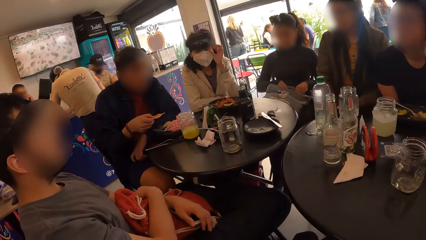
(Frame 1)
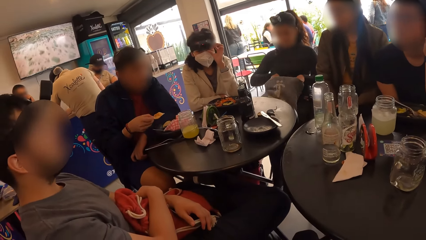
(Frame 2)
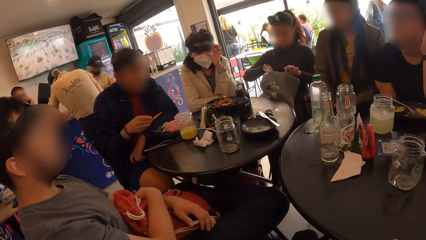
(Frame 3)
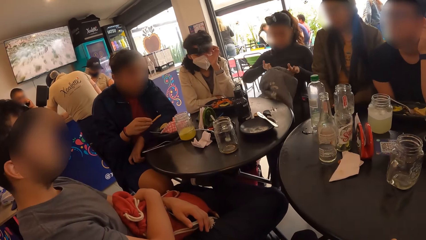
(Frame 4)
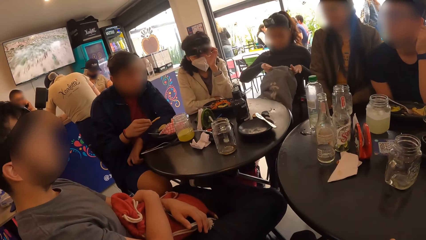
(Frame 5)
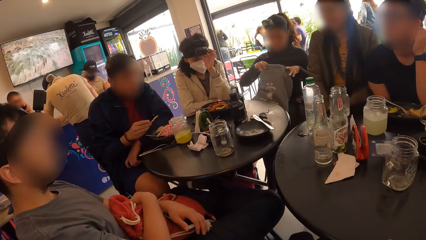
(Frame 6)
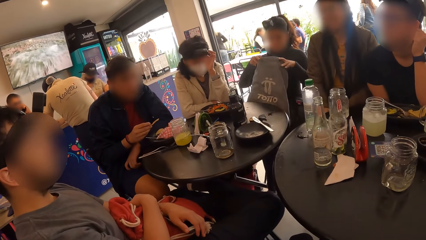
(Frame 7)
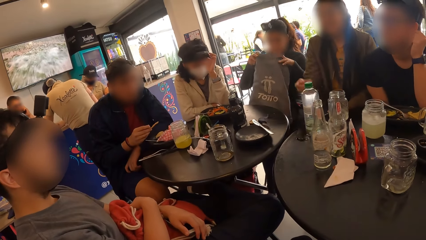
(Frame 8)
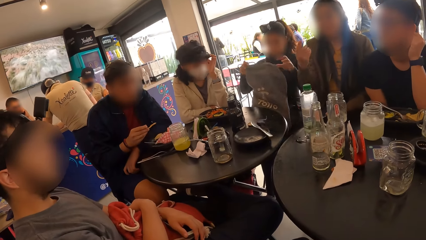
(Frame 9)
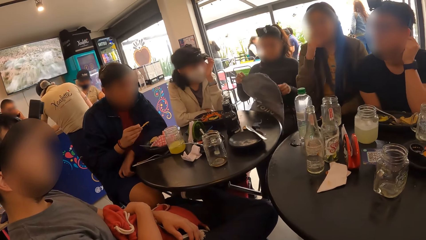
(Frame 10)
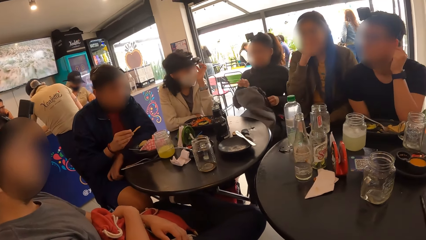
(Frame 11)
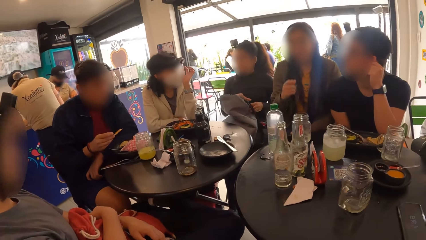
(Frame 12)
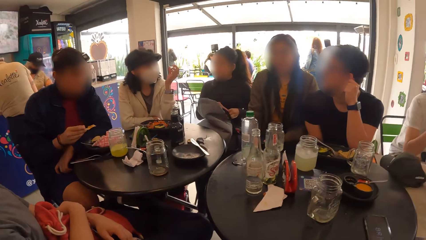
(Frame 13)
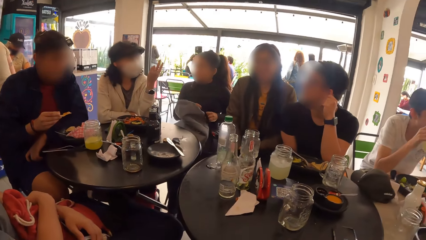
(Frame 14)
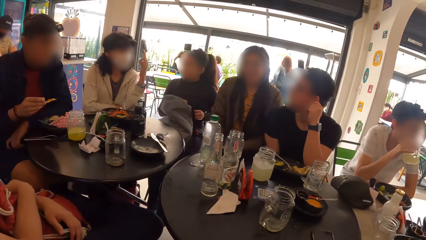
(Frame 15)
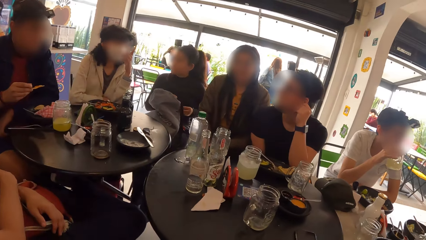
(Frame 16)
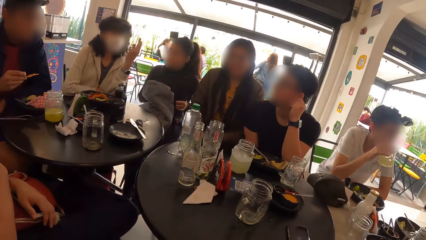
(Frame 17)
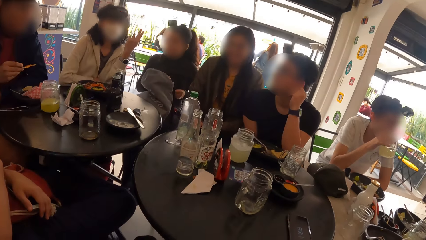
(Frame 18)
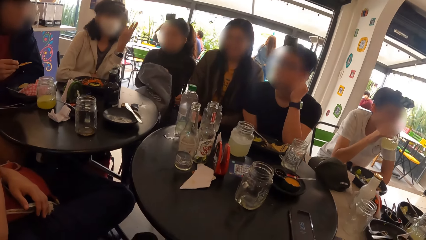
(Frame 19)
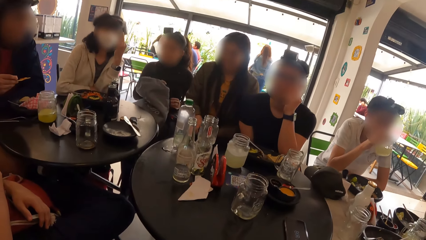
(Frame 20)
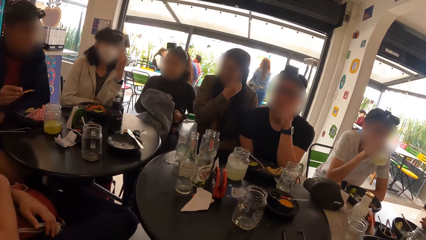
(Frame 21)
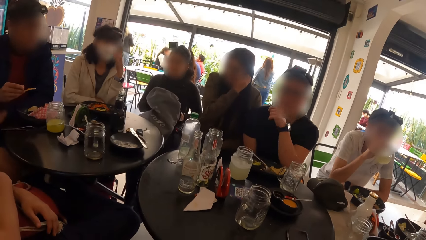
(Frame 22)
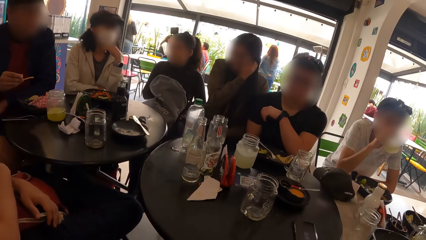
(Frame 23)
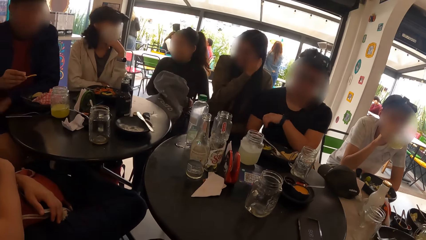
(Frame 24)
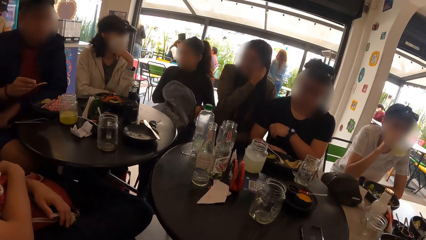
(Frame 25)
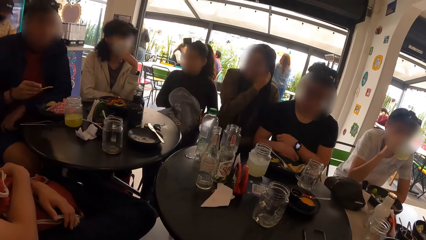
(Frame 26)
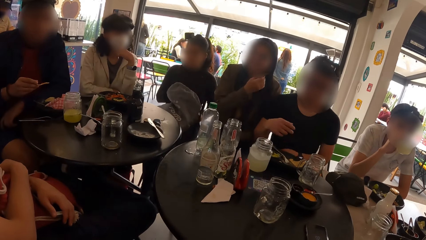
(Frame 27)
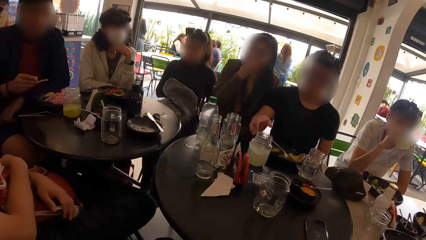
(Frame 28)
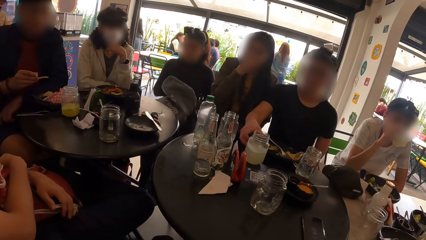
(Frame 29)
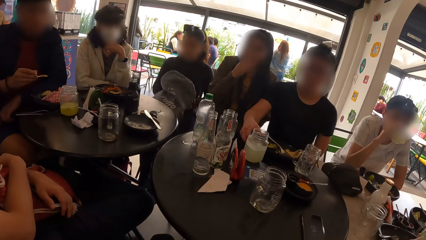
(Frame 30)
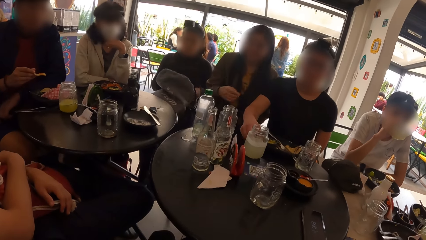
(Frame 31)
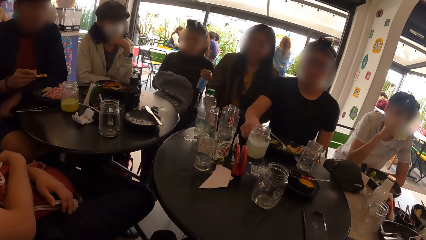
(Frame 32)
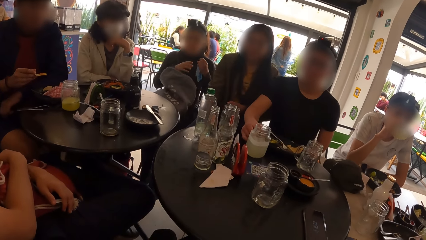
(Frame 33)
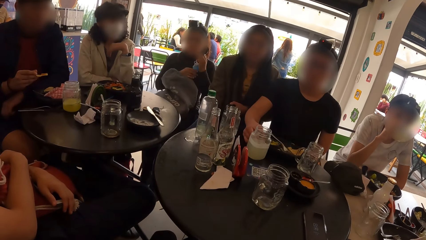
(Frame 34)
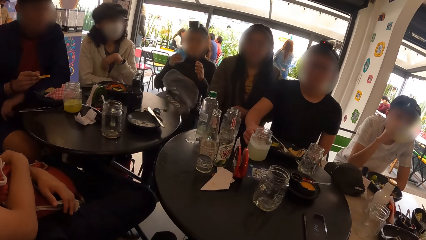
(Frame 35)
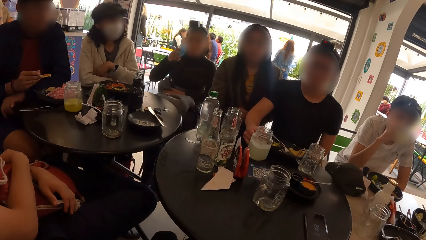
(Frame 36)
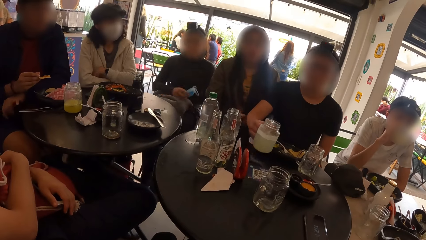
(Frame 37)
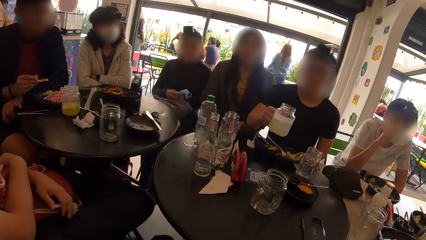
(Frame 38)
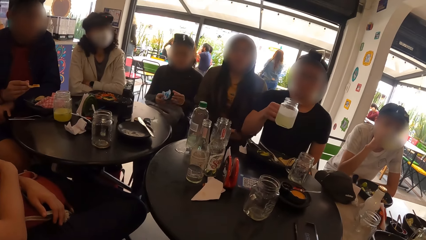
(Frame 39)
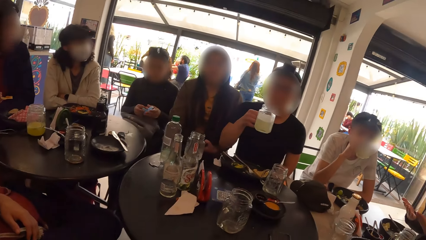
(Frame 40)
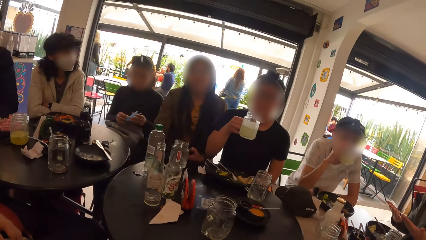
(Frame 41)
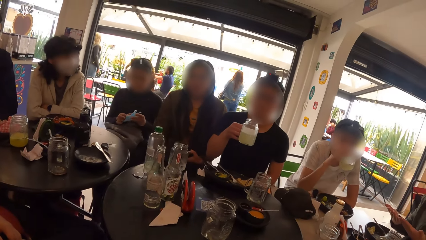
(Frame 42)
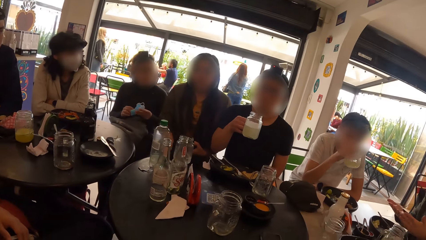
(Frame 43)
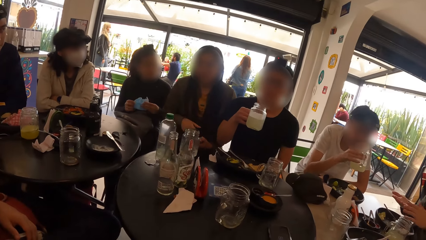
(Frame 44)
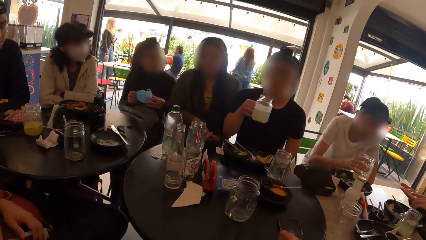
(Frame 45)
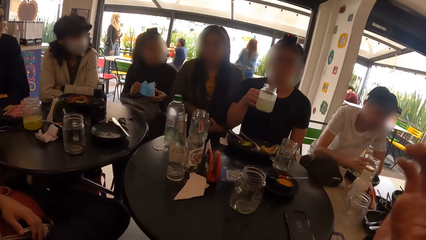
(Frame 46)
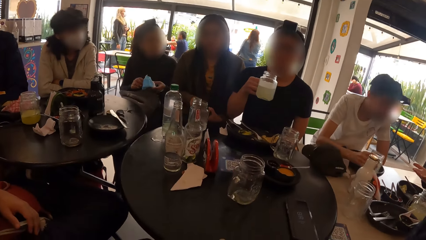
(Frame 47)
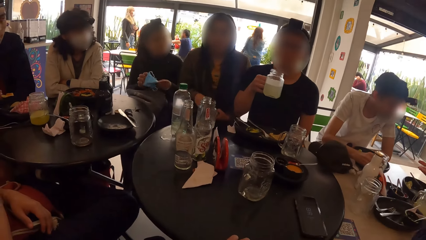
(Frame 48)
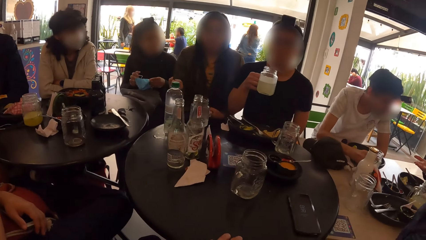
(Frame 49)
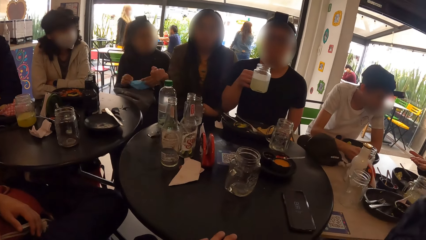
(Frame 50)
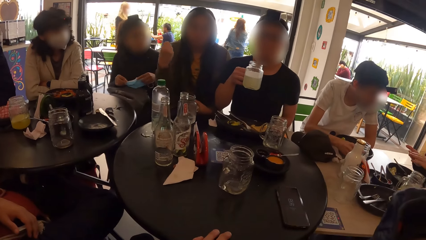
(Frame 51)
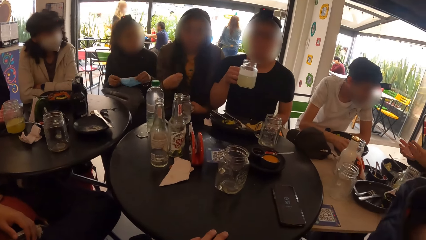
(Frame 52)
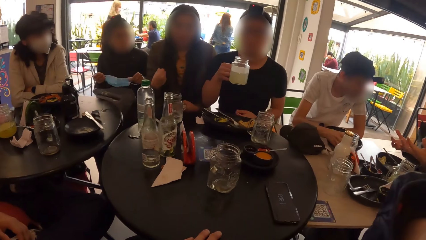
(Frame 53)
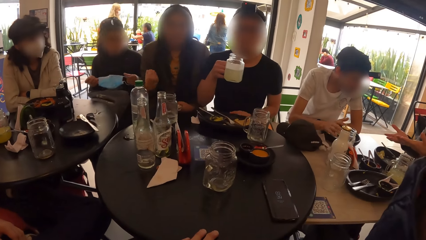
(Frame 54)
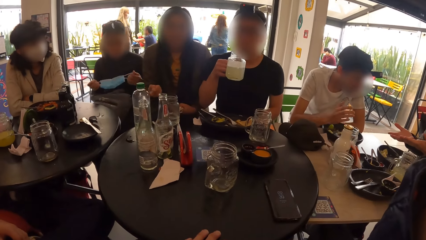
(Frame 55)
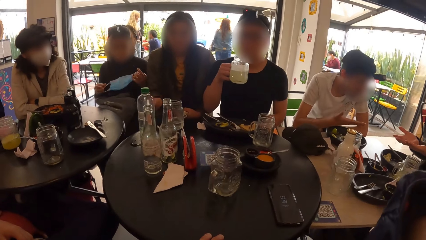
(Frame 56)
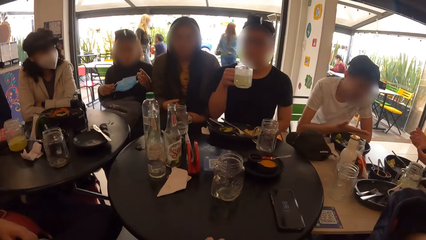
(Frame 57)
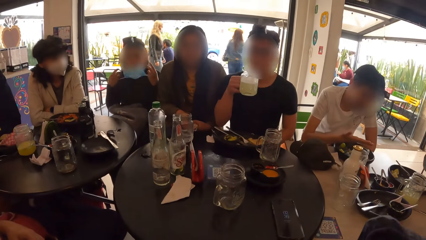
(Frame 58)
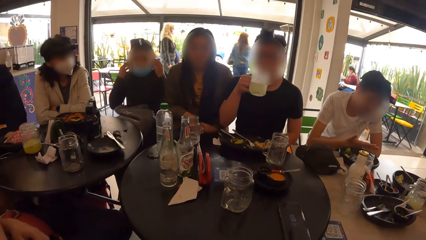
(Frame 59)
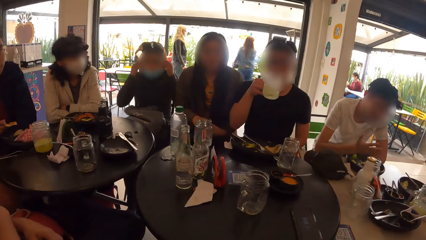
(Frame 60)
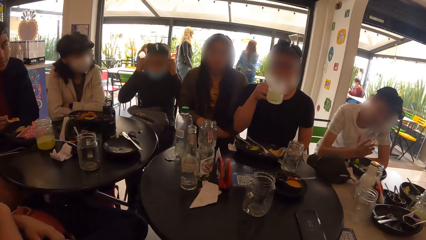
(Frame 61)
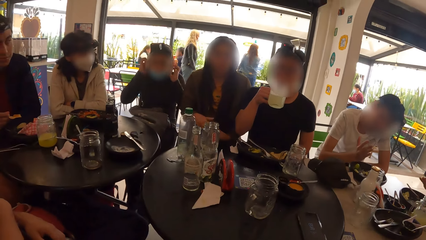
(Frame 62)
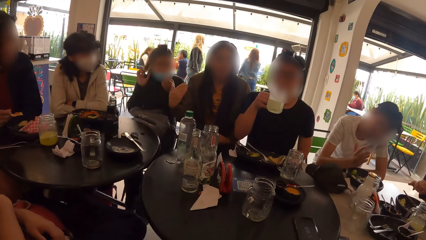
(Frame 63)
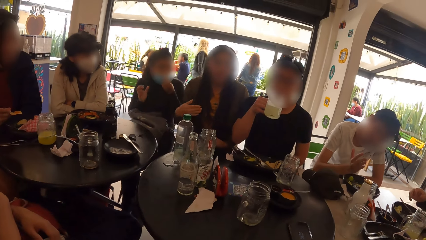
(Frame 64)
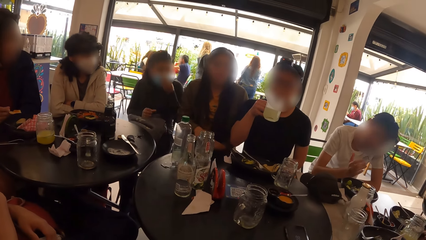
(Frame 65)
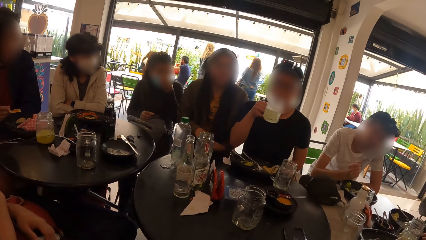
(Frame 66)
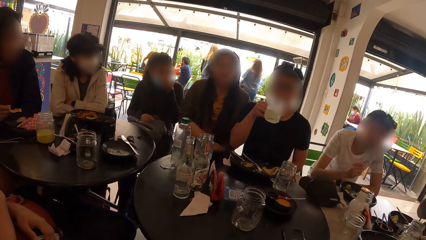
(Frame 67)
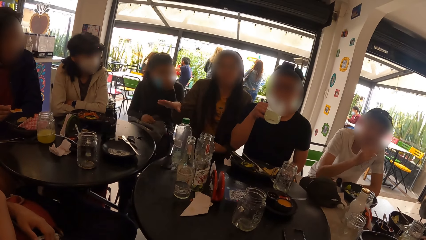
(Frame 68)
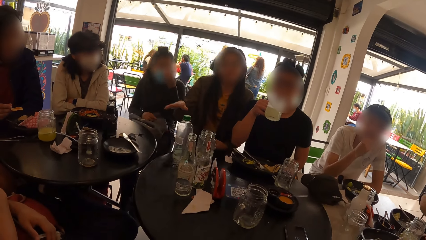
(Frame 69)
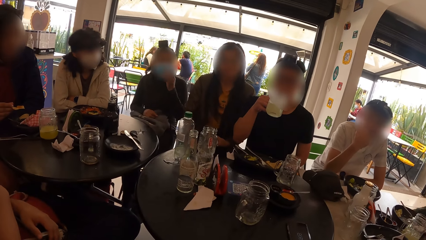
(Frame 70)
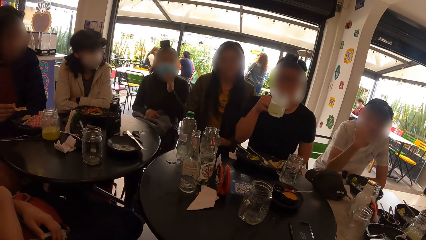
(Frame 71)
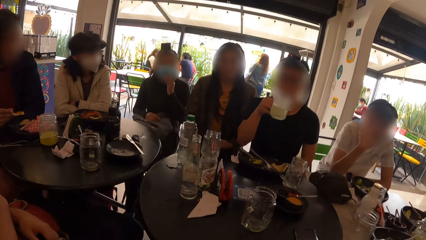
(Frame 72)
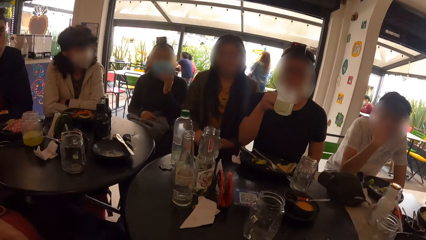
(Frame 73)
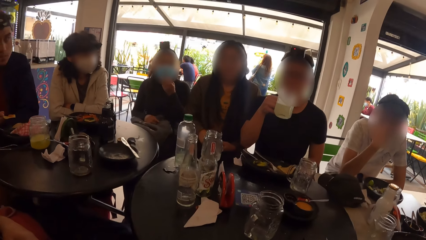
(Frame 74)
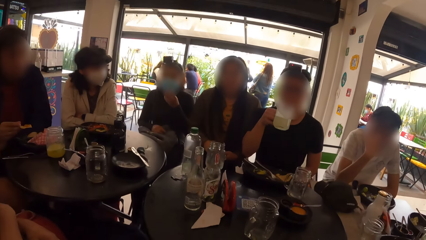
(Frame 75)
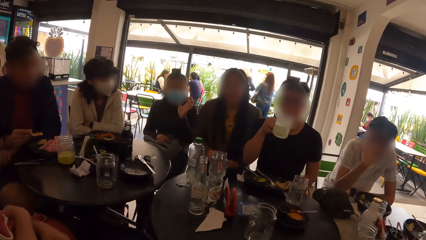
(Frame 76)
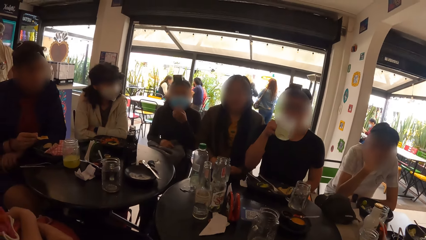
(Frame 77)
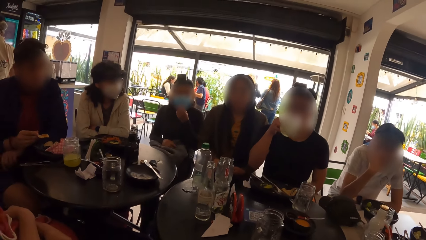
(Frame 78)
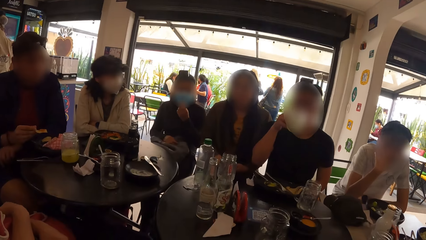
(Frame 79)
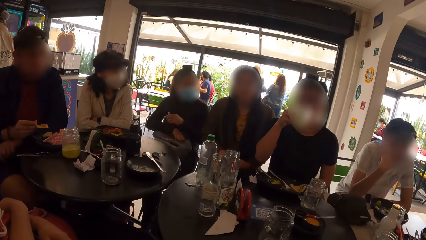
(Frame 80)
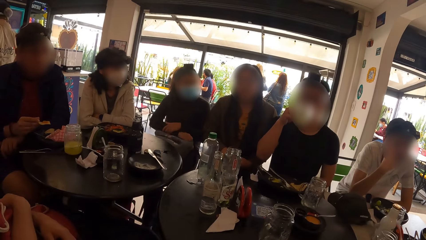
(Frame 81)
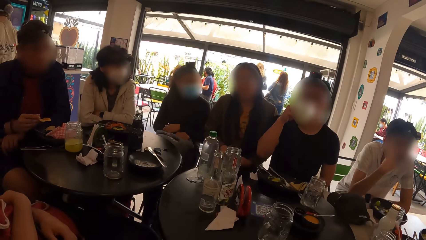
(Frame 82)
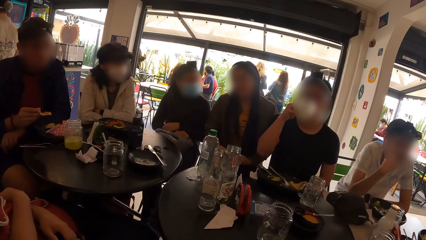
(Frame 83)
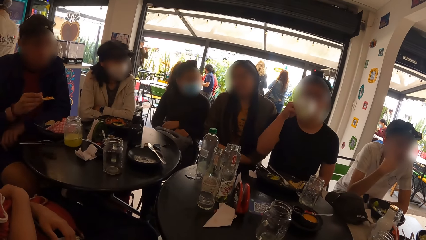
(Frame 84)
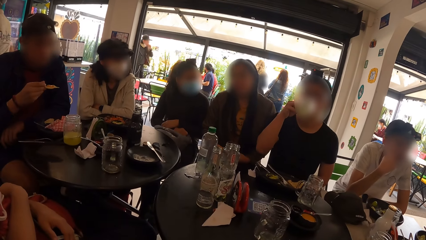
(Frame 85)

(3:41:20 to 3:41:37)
A woman opens a bag on her leg with both hands. A man drinks from a jar of beer in his right hand. The woman brings out a face mask from the bag with her left hand and holds the face mask with her right hand. Another man picks up a jar of beer on the table with his right hand and drinks from the jar of beer in his right hand. The first man drops the jar of beer on the table with his right hand. The woman holds the face mask with both hands. The camera wearer touches something. Another woman interacts with the group of people. The first man interacts with a third man. The first woman wears the face mask with both hands.
